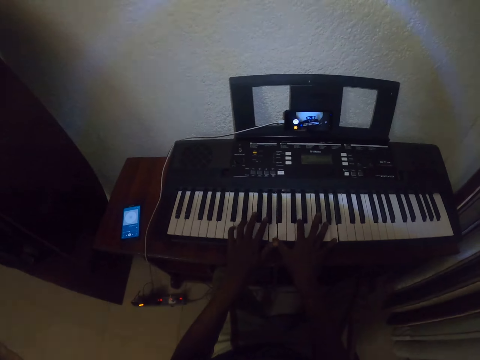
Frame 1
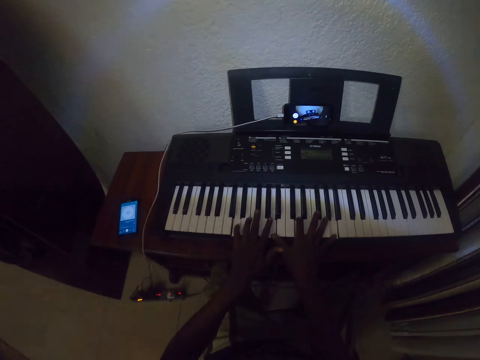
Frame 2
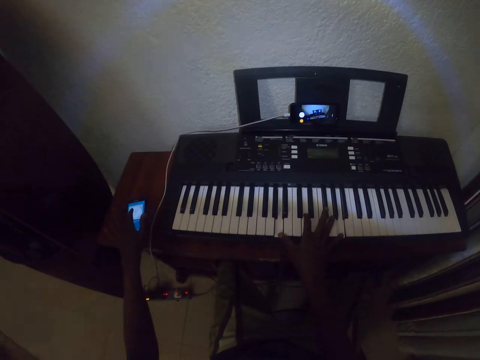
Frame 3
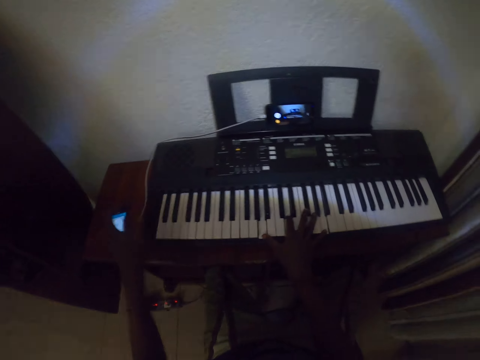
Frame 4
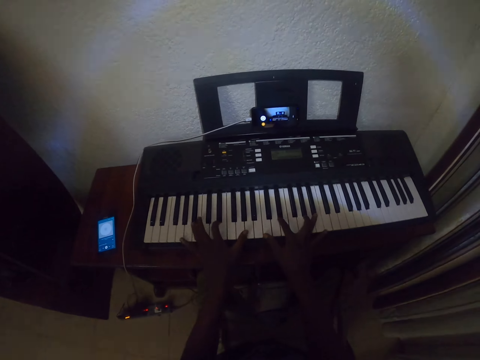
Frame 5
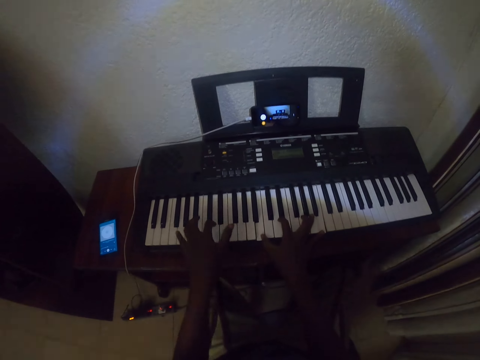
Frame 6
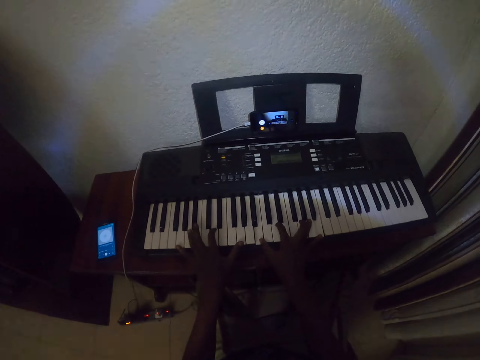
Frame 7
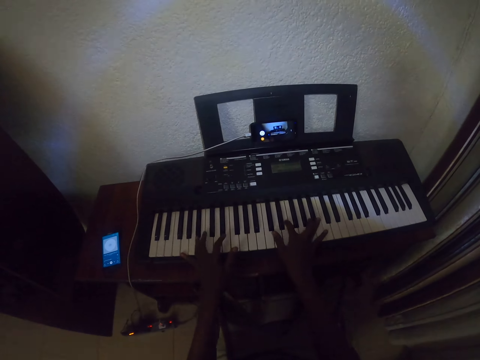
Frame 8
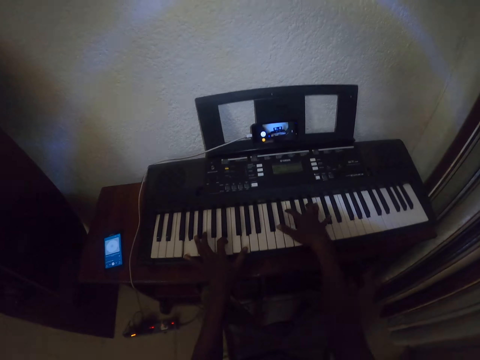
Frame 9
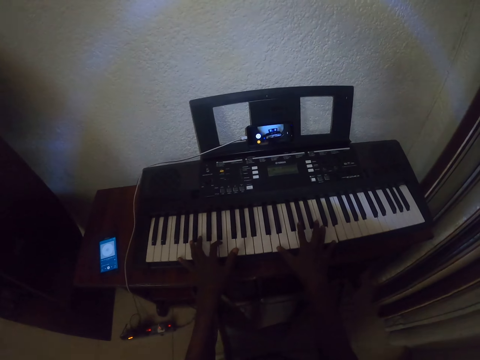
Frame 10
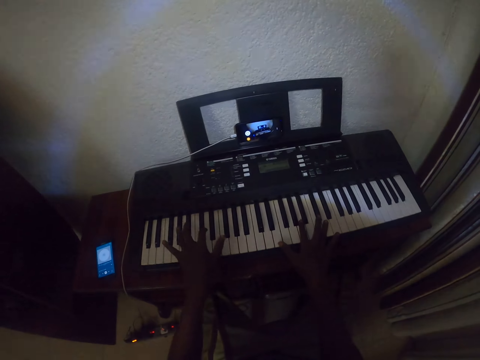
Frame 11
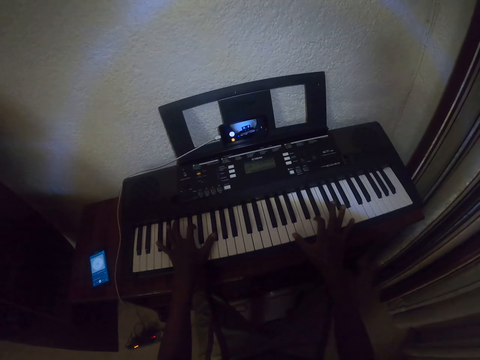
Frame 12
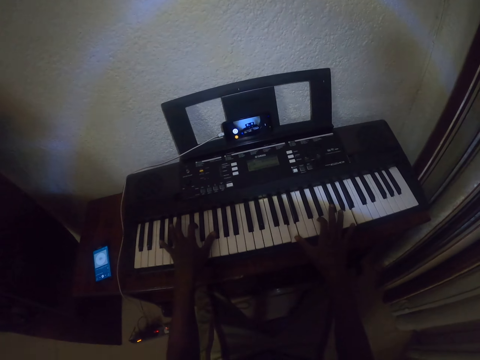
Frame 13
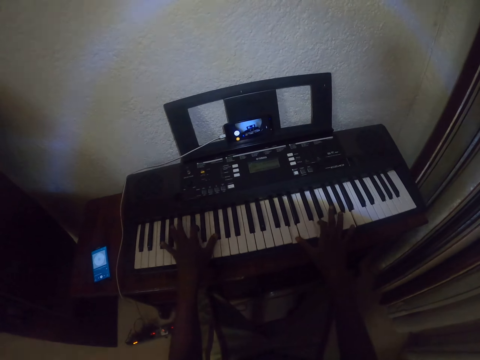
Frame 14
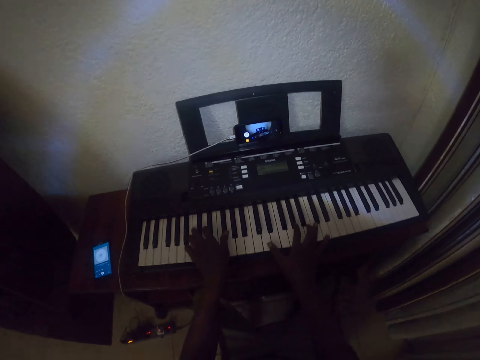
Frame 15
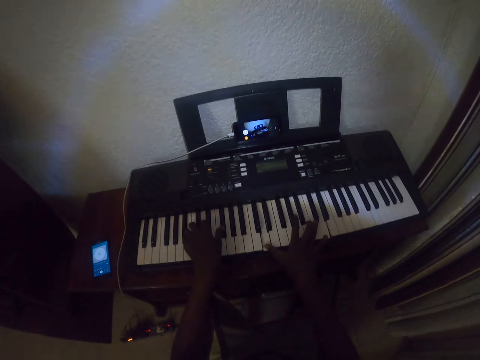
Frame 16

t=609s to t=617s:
The camera wearer touches the phone. They play a piano using both hands.

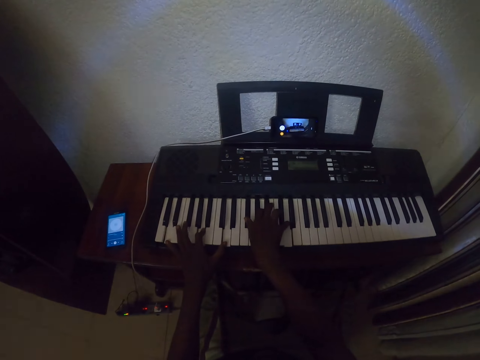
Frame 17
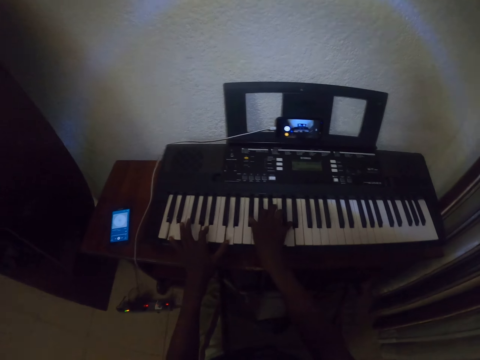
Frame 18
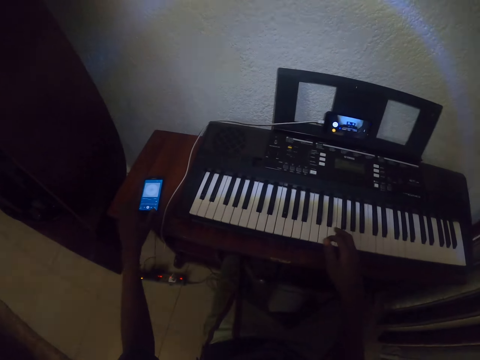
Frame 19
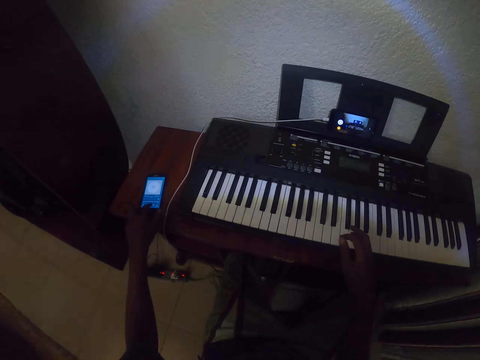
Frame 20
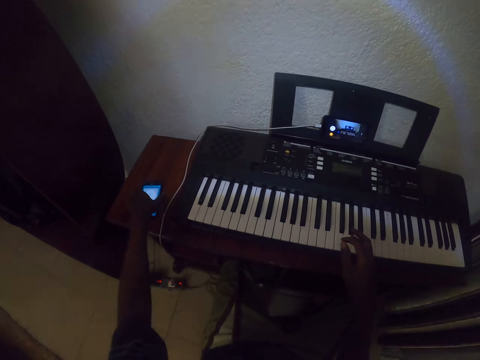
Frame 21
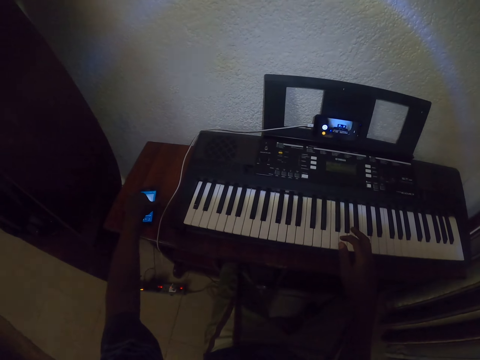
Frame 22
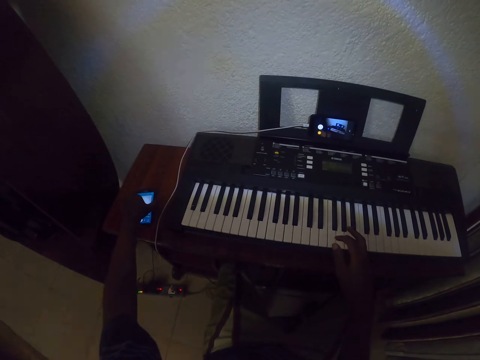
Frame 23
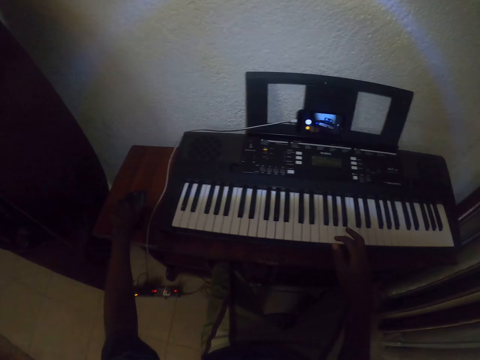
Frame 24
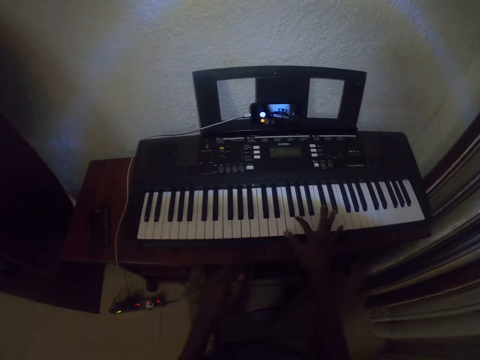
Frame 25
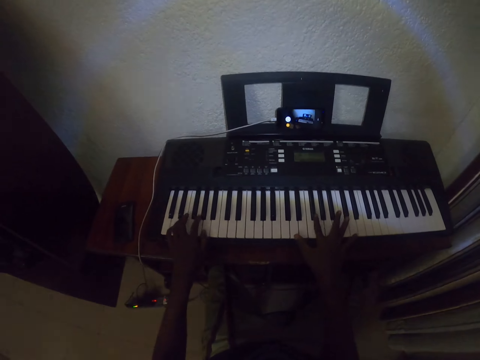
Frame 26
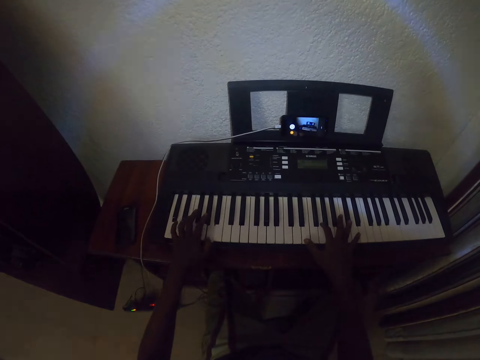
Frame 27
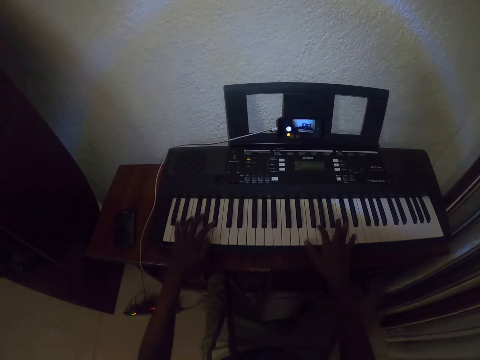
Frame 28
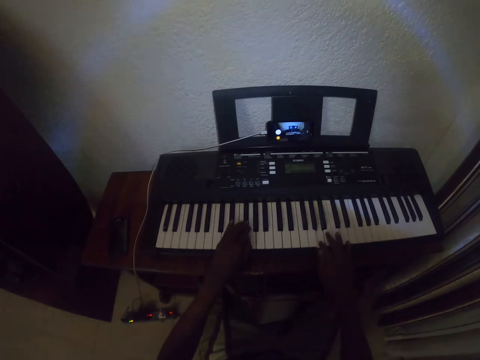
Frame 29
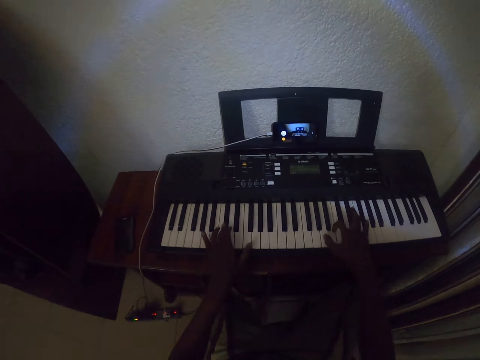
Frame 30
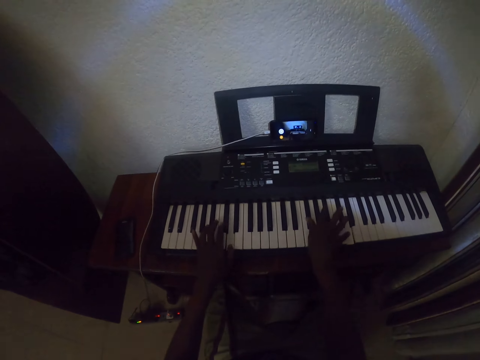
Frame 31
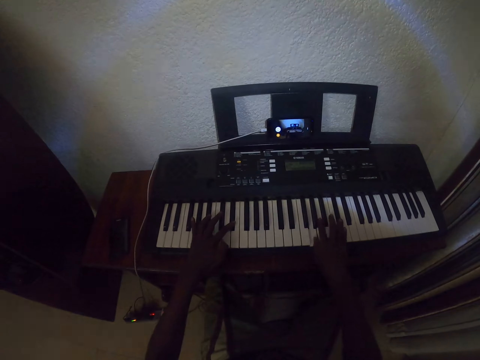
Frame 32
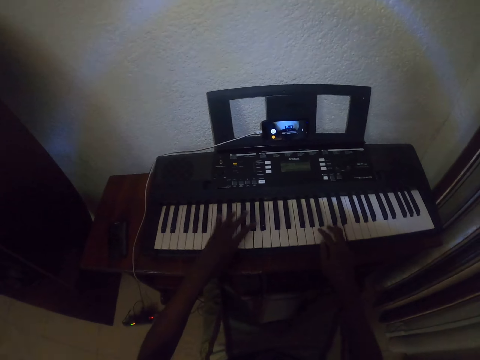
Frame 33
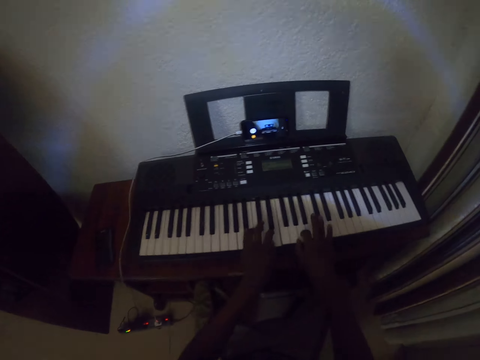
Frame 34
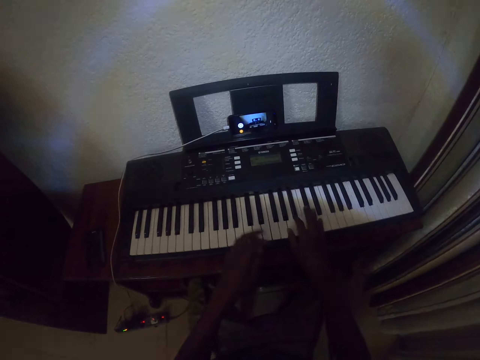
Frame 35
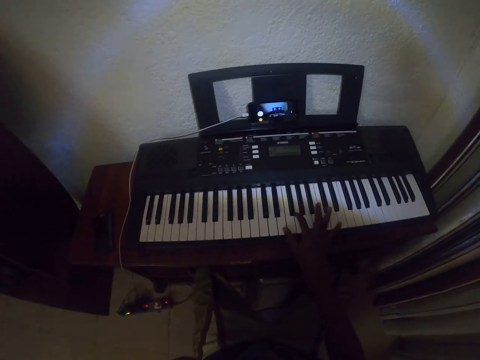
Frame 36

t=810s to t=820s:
The camera wearer presses the button on the phone. They play a piano using both hands.

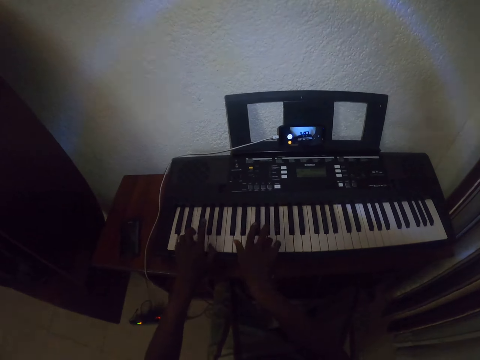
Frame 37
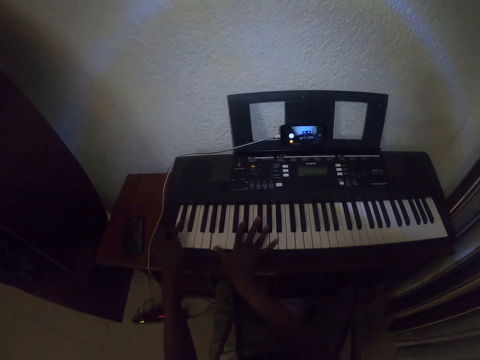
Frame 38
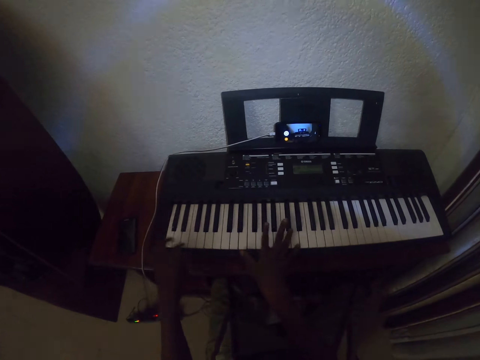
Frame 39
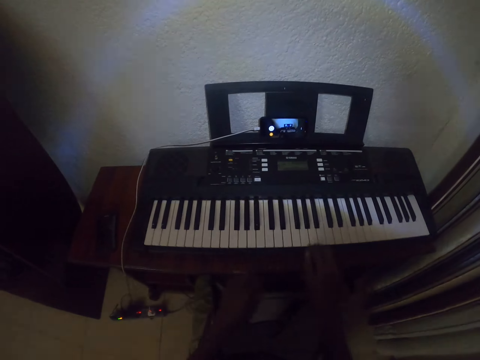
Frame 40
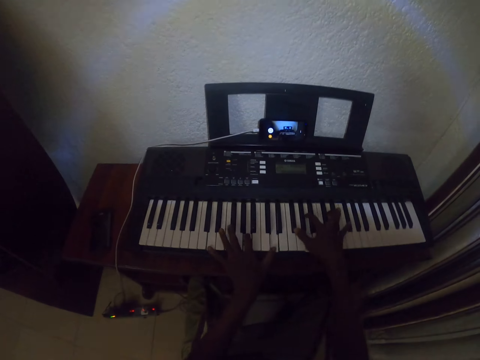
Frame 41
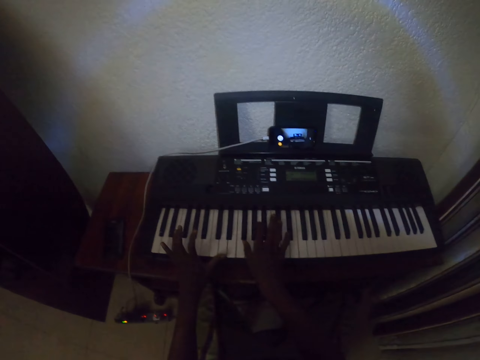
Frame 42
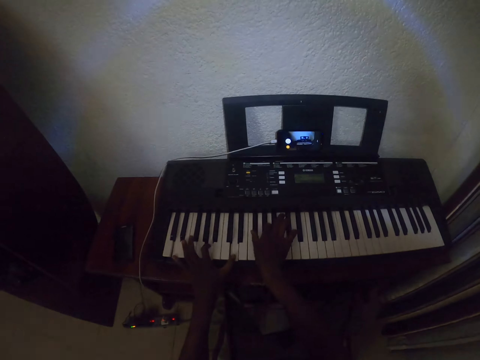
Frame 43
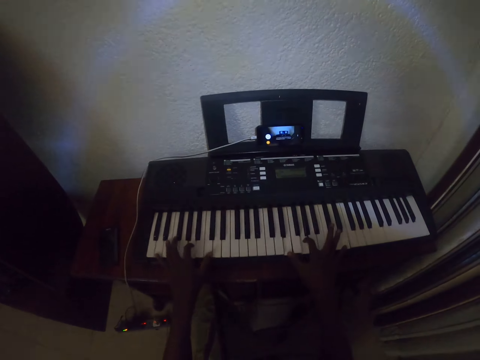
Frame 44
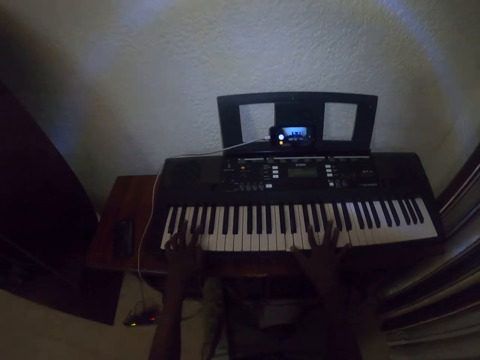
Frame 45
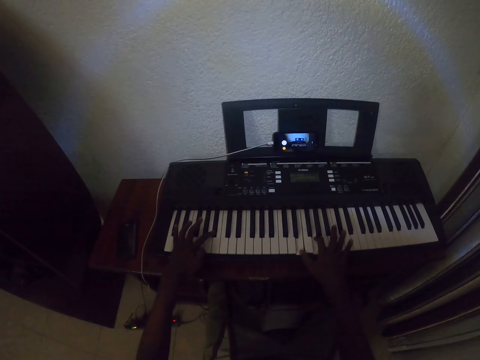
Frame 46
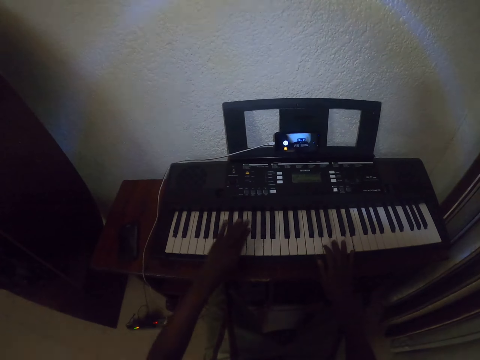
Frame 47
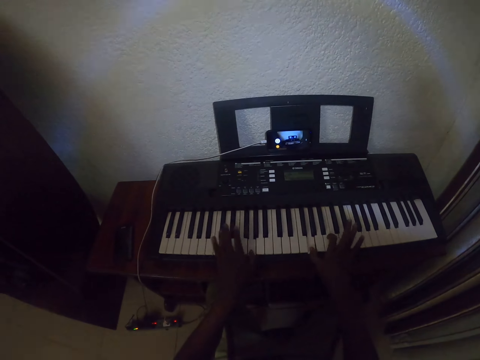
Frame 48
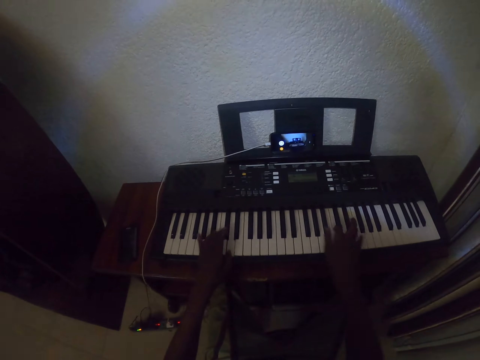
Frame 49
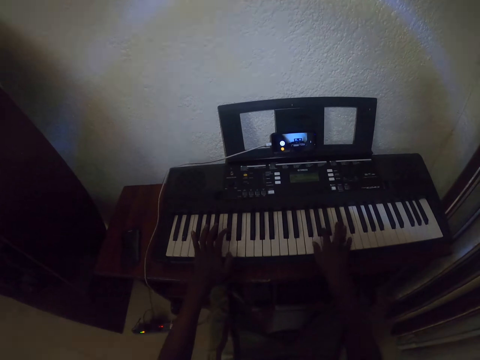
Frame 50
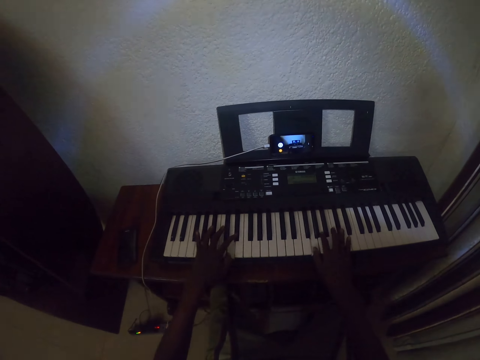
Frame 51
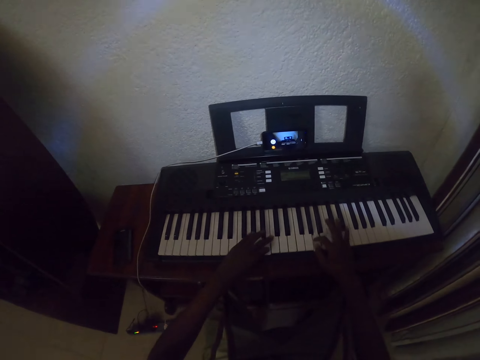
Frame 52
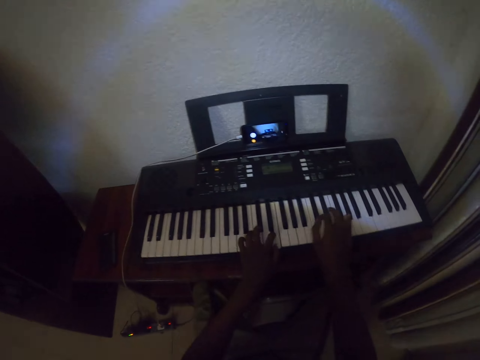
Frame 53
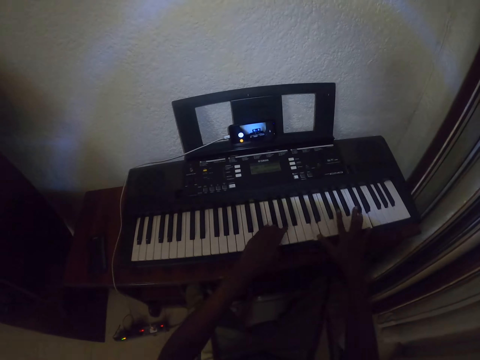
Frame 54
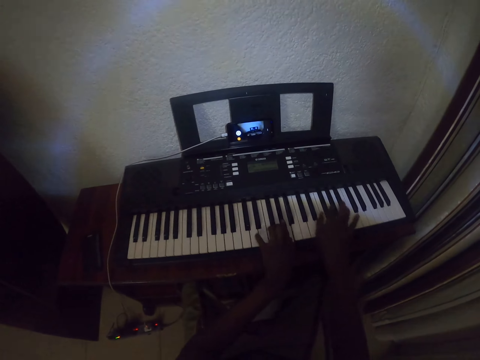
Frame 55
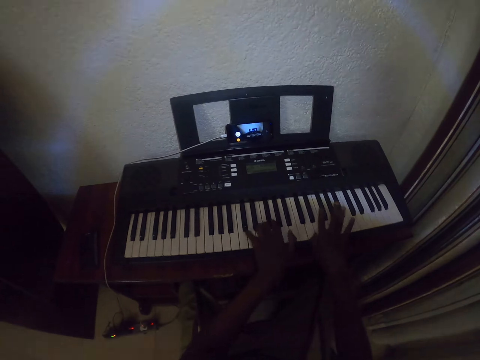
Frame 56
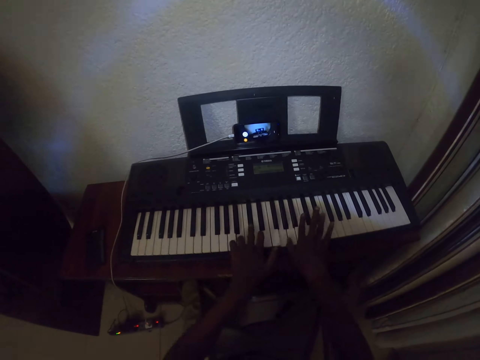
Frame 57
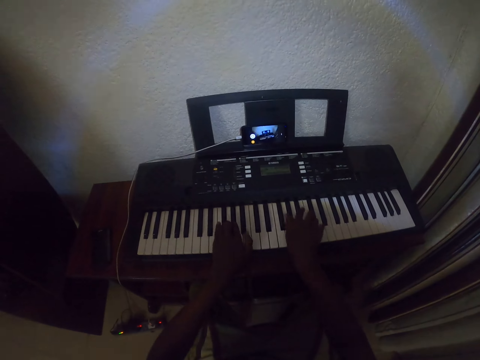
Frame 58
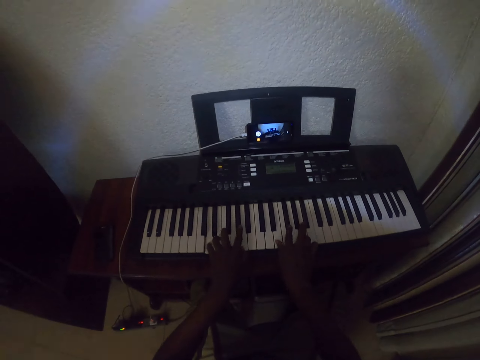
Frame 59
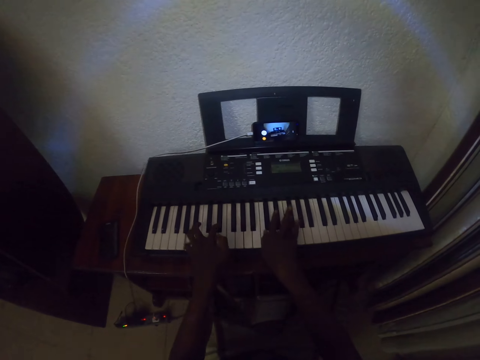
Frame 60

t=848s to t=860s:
The camera wearer moves their hands. They play a piano.
